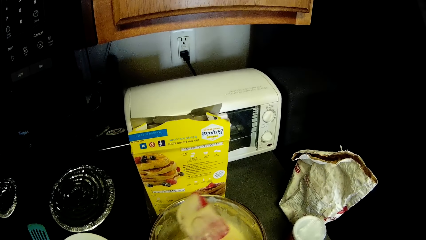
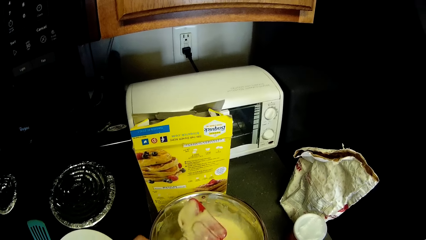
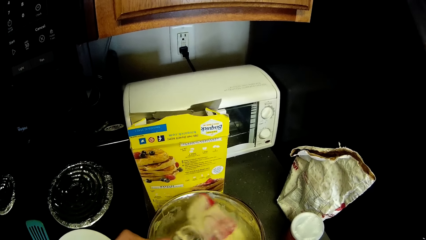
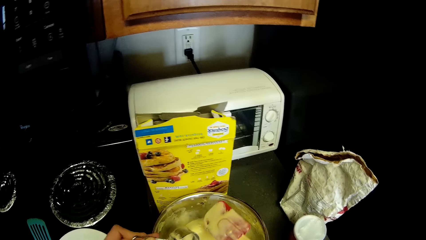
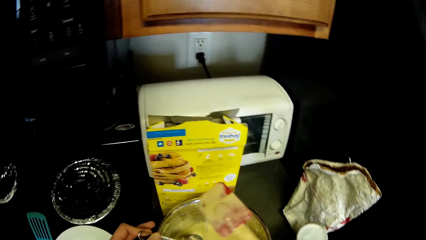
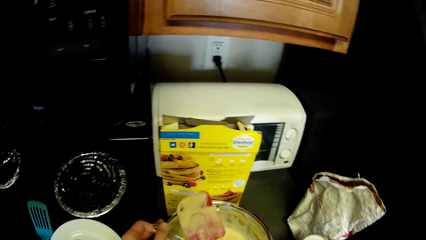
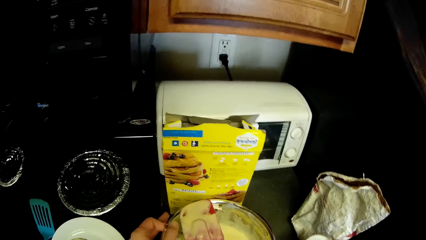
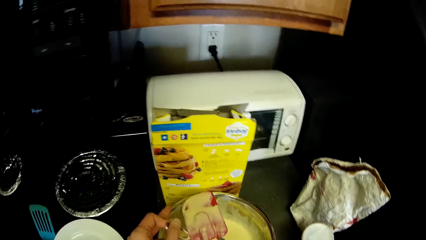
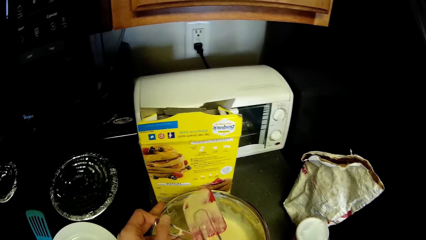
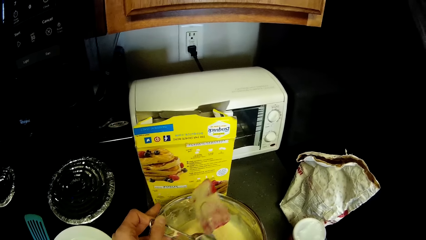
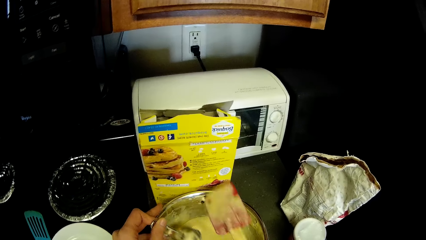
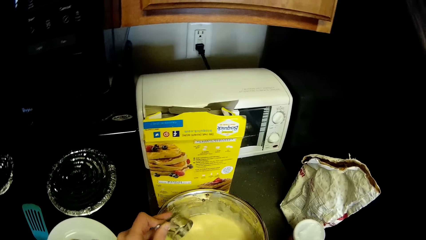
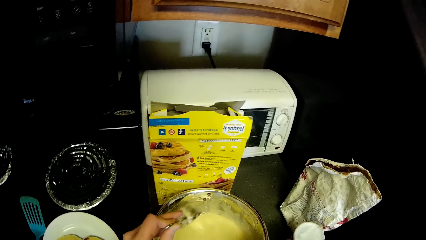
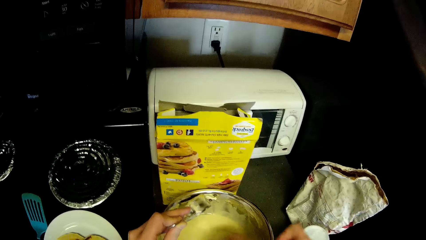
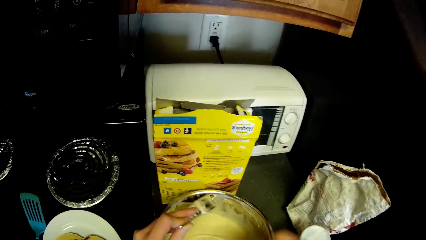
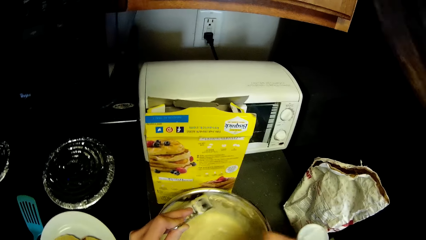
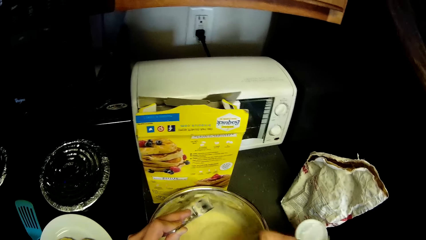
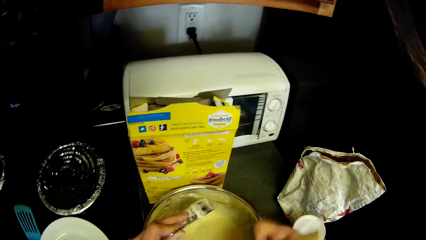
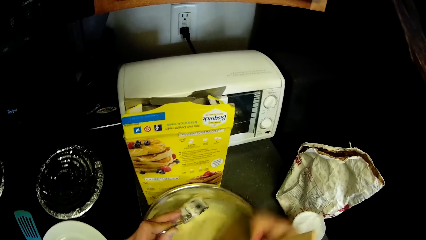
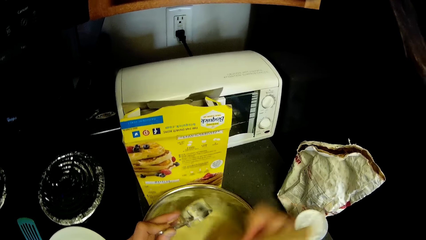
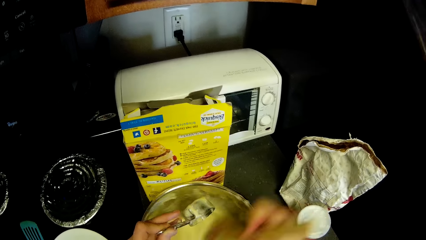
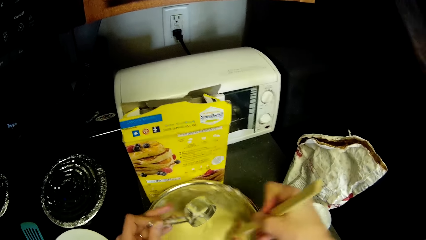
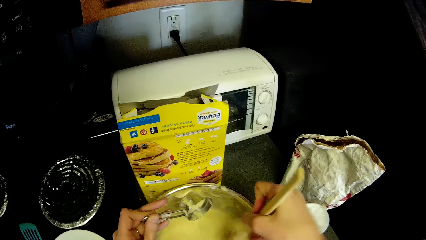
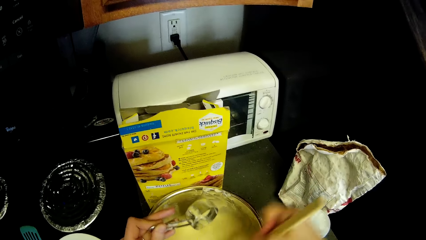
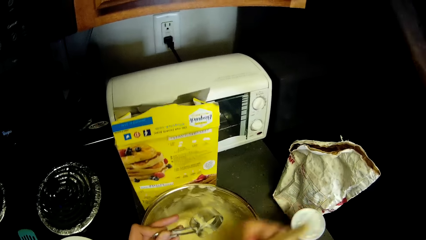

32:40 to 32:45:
The camera wearer resumes mixing the pancake mix together with the ingredients in the stainless bowl with a spatula.

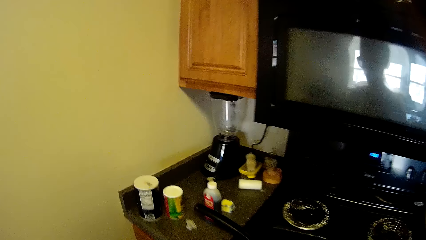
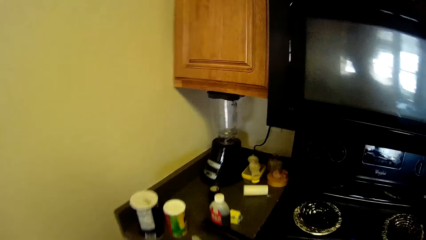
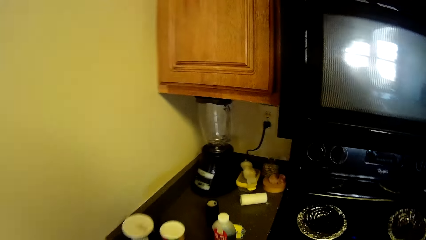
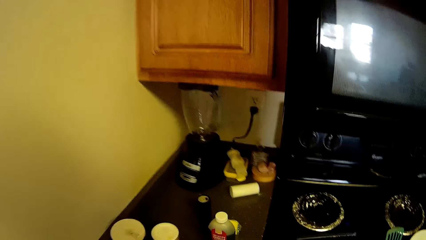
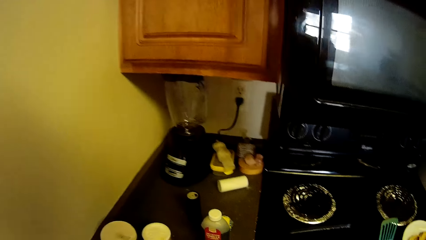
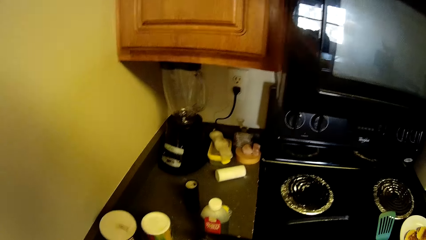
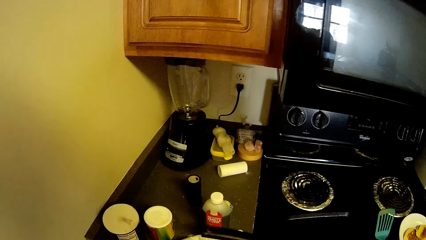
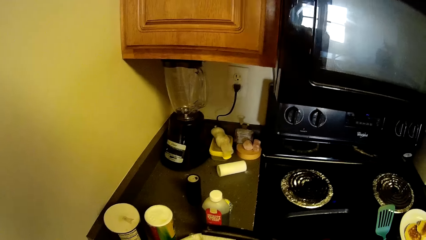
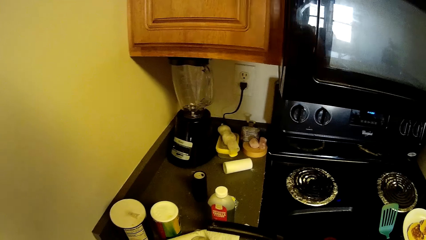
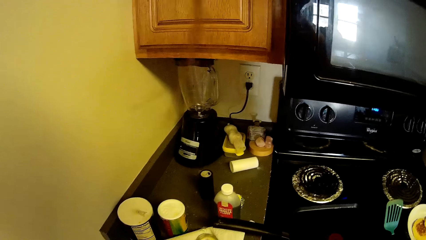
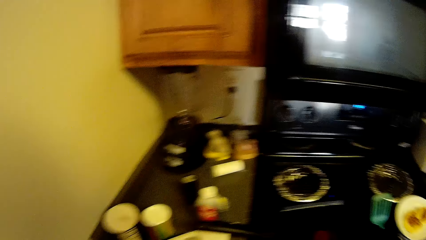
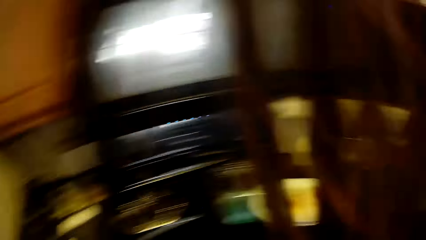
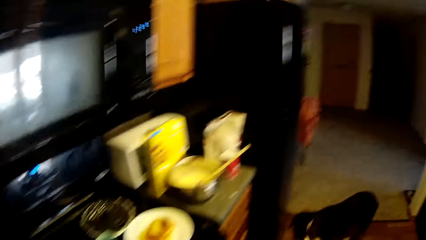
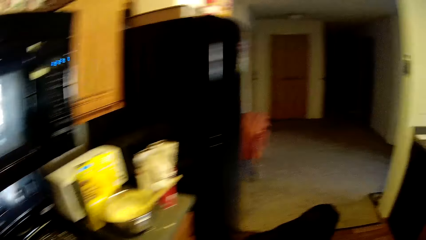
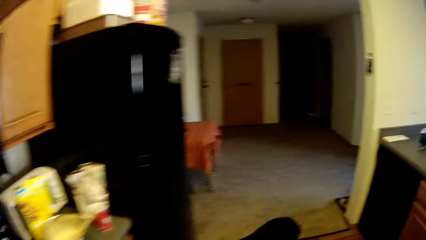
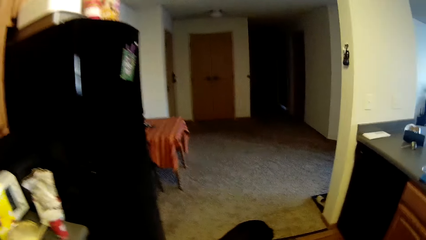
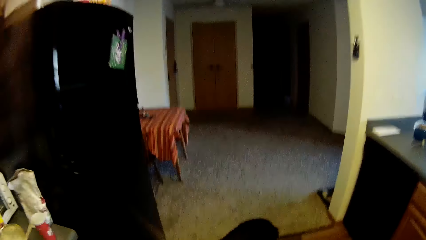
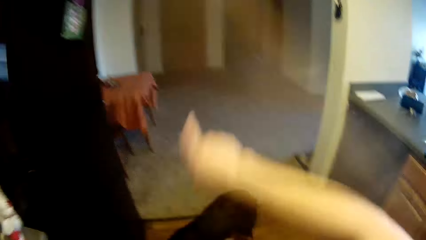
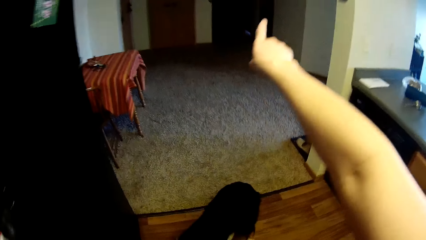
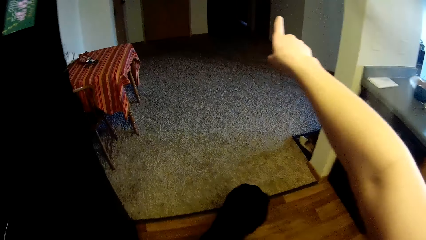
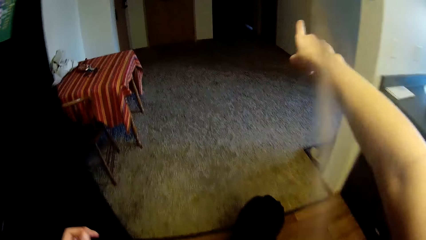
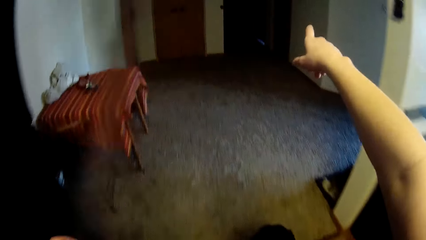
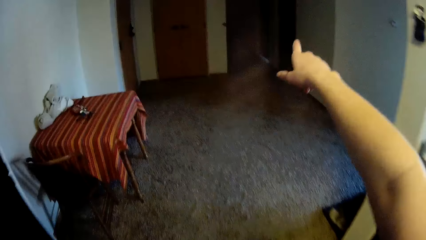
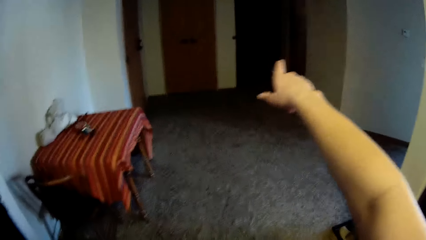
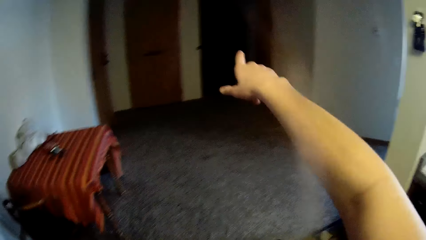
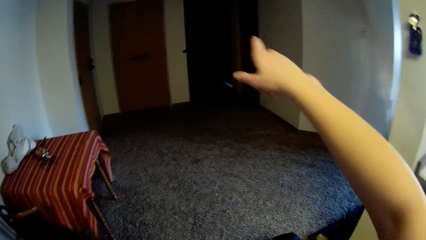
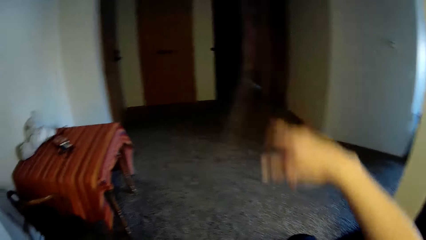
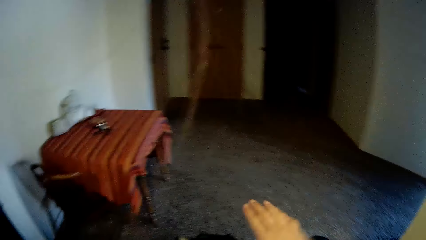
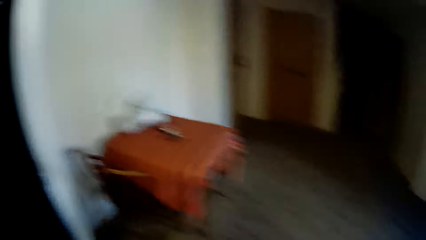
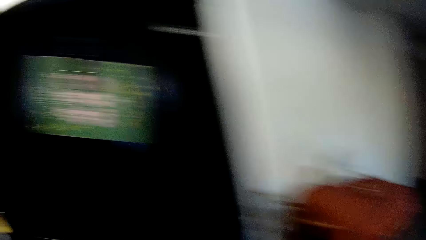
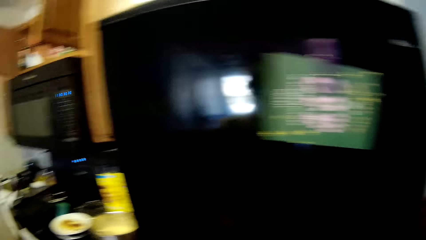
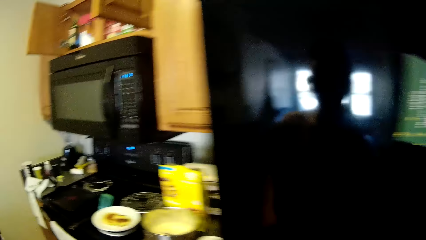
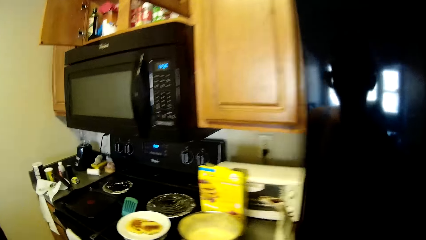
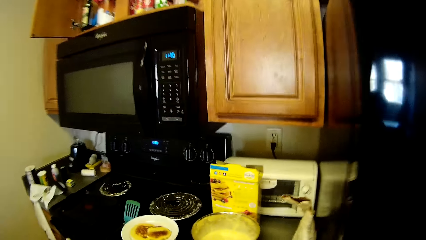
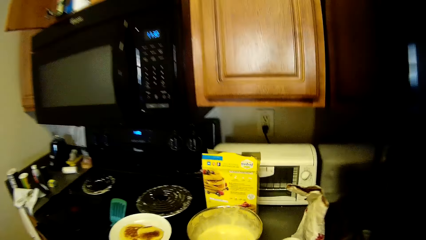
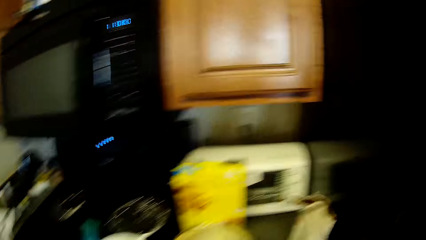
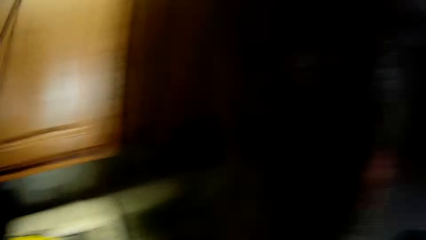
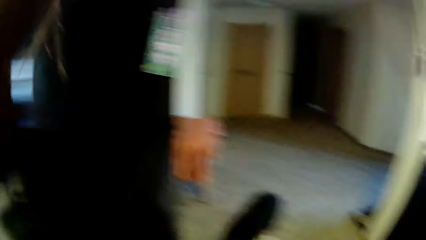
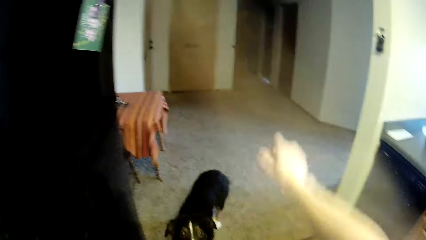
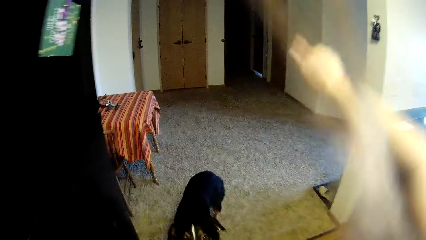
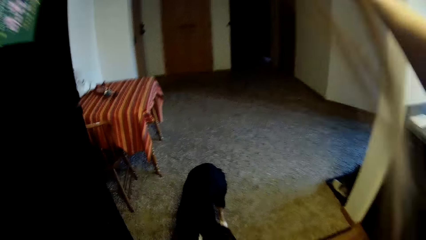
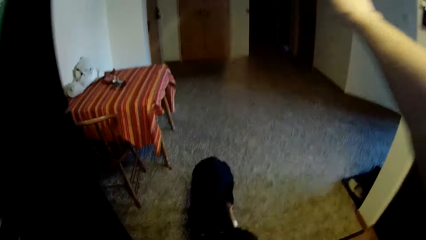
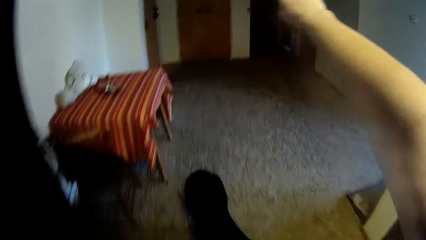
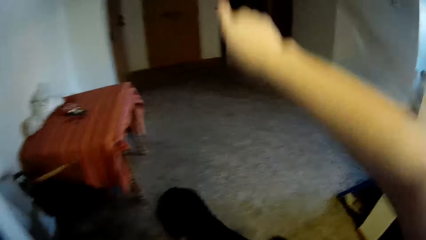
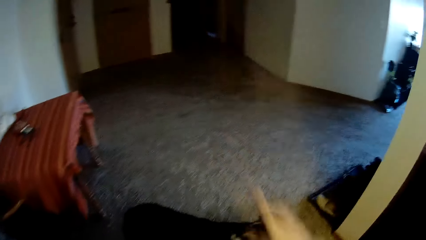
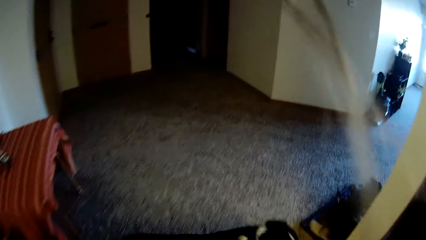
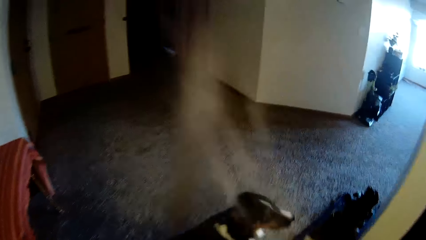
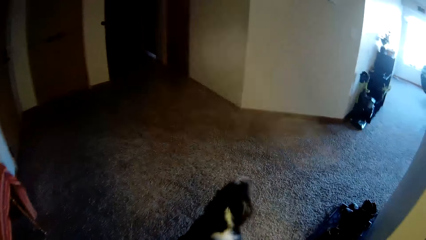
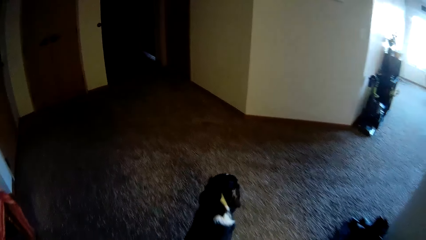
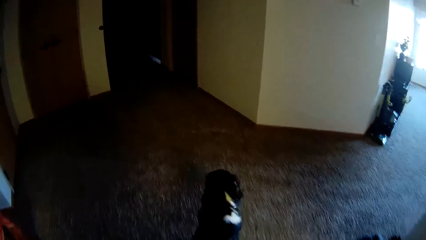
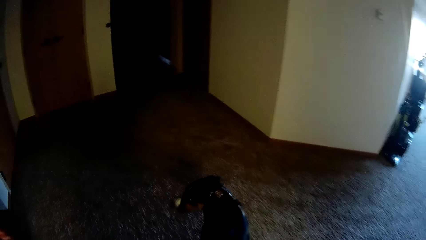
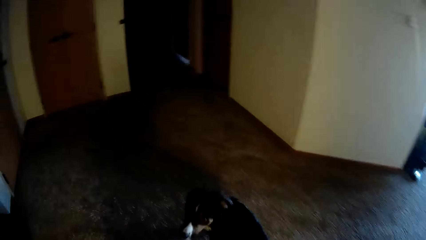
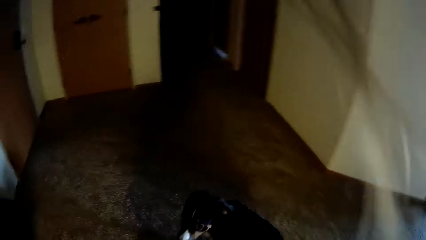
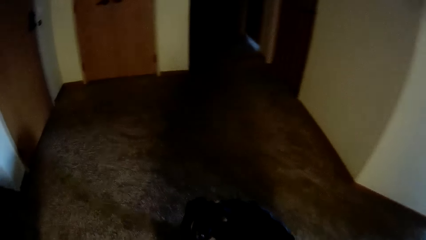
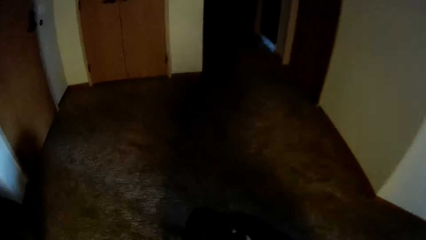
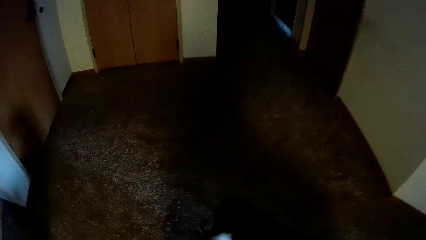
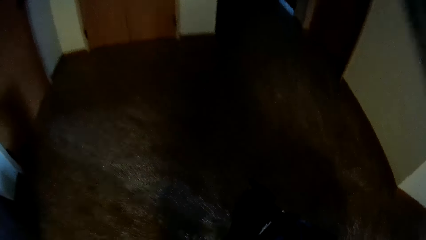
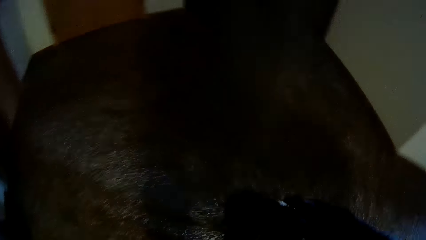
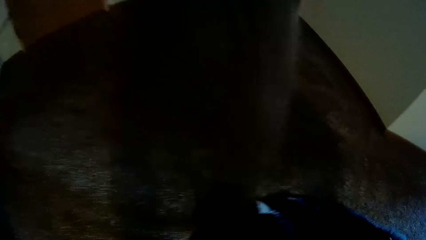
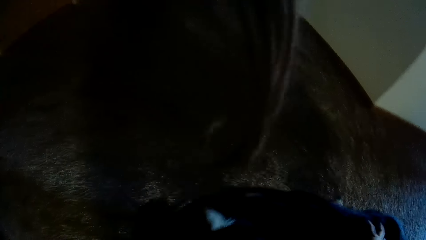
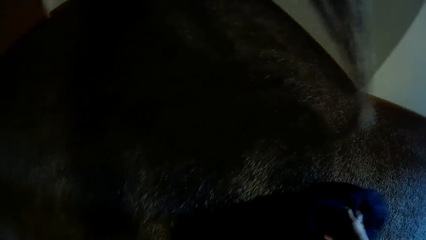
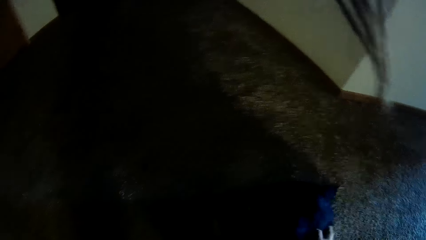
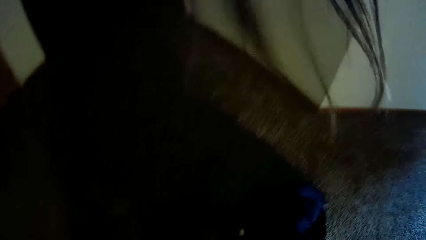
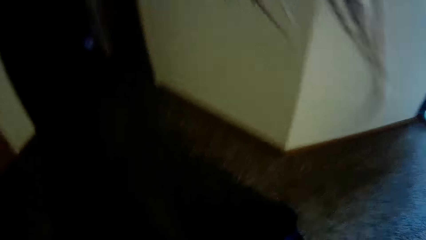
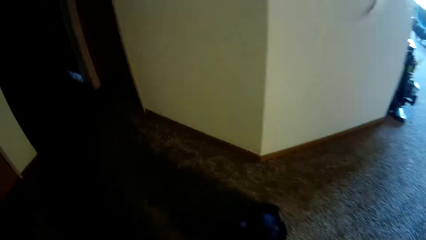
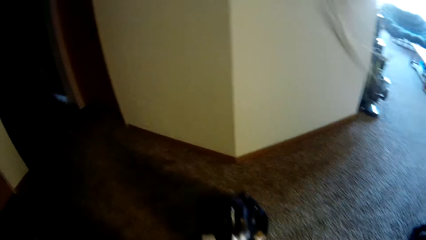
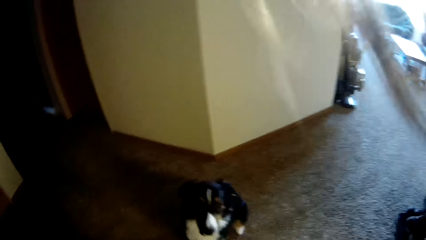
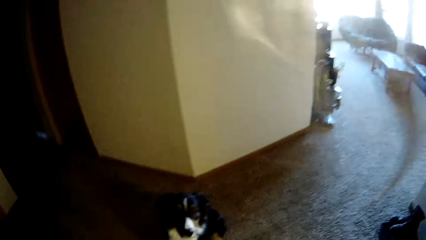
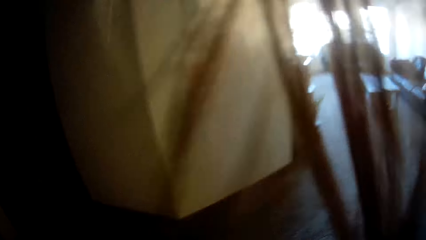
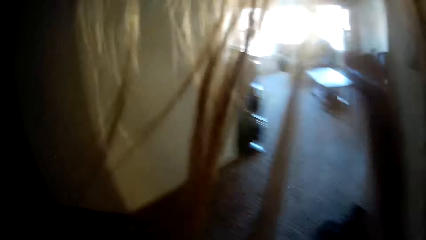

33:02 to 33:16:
The camera wearer drops the tissue paper together with the measuring cup on the slab. She walks towards a dog. She signals to the dog with her right hand. She interacts with the dog. She walks back towards the gas cooker. She walks towards the dog. She signals to the dog with her right hand. She plays with the dog.
